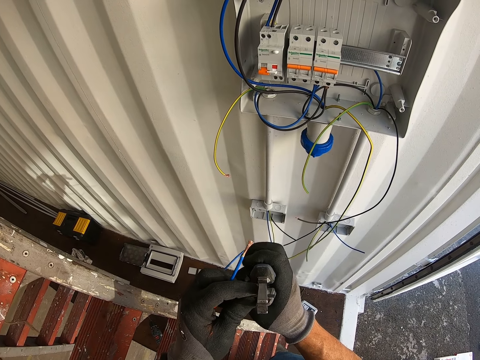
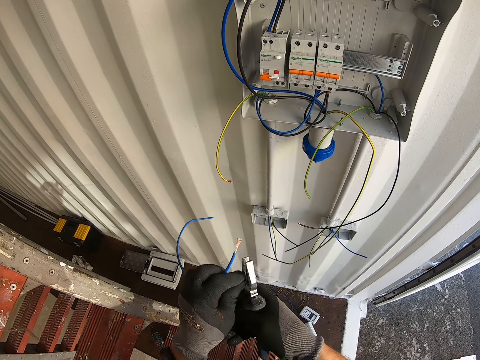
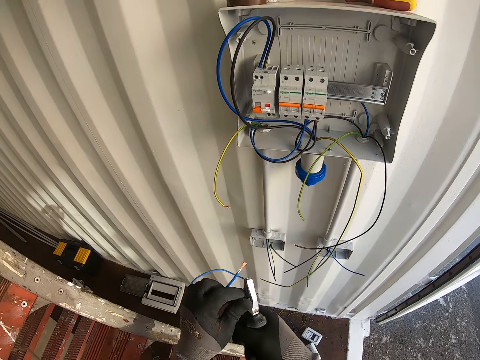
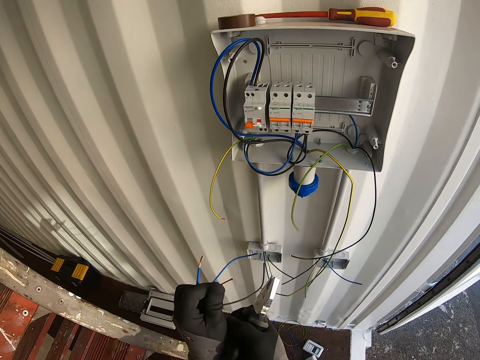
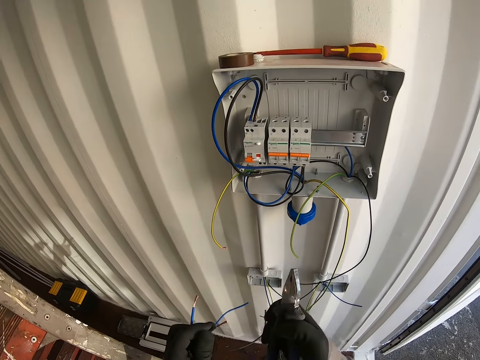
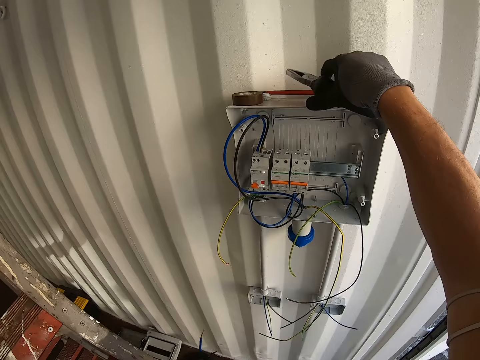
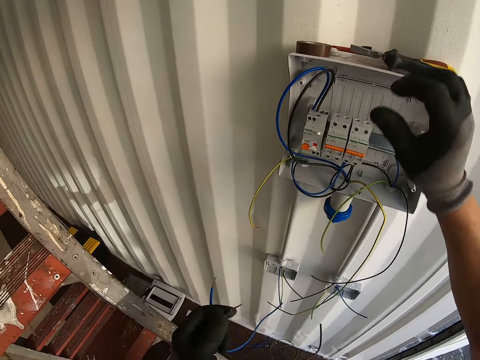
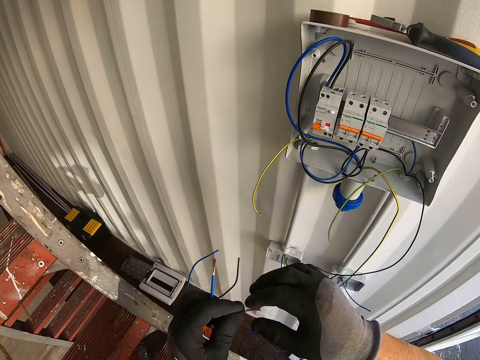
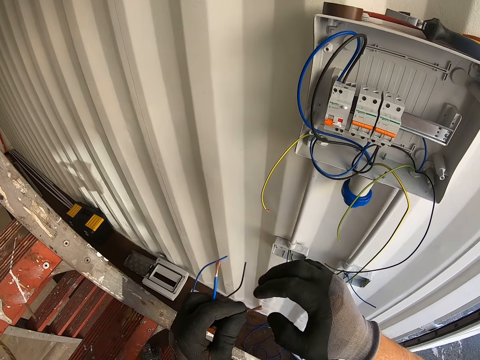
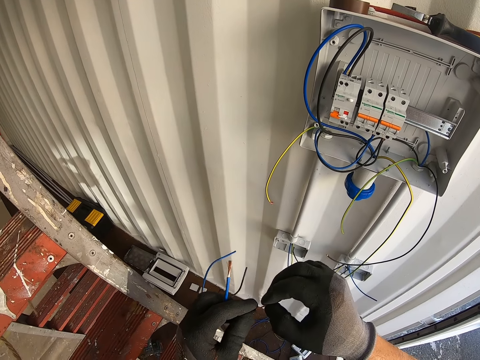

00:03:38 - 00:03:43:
The camera wearer puts the pliers on the panel box. They fold the wire.

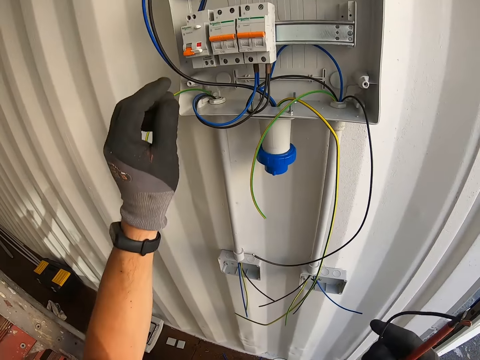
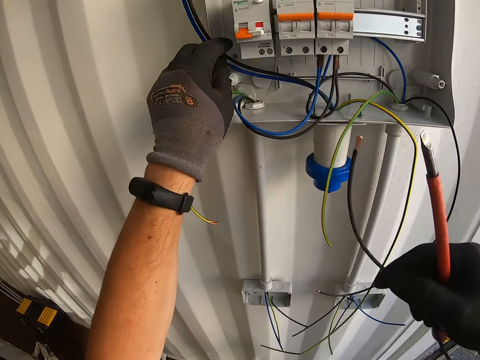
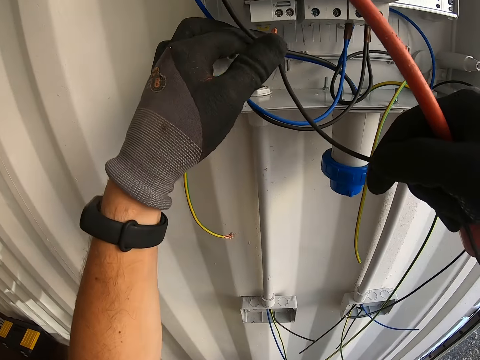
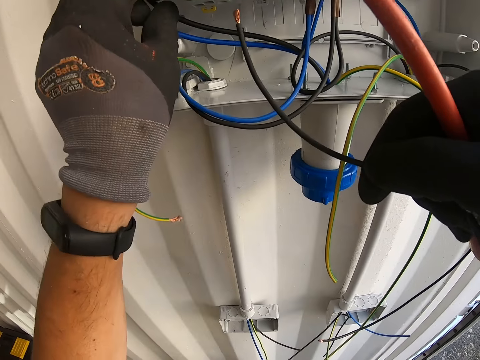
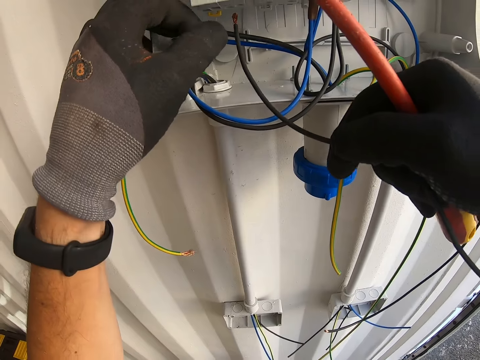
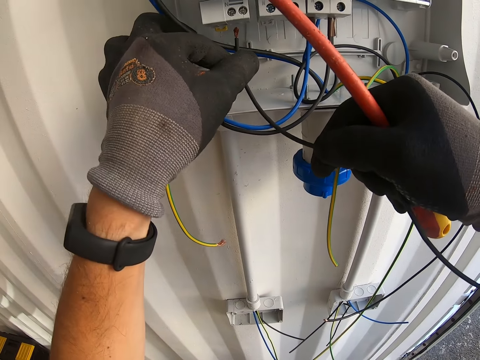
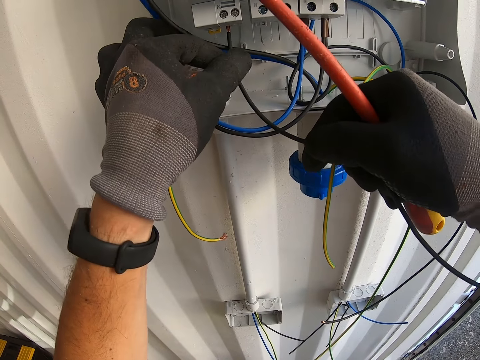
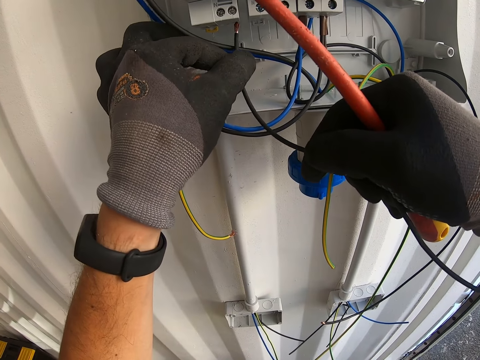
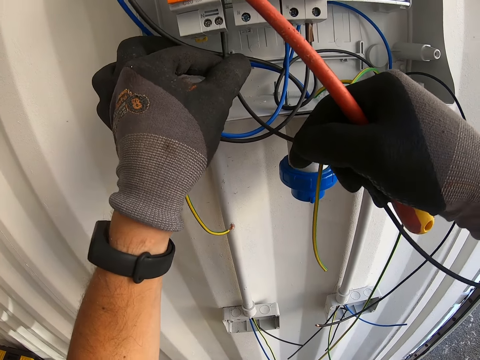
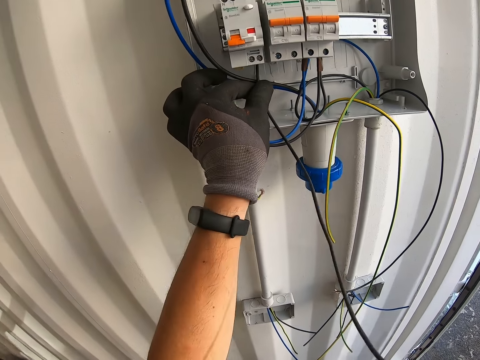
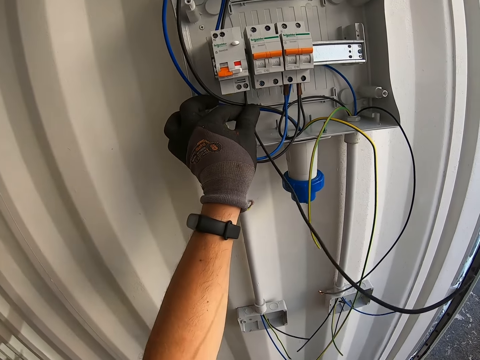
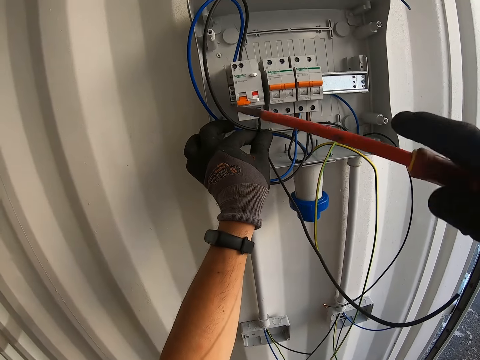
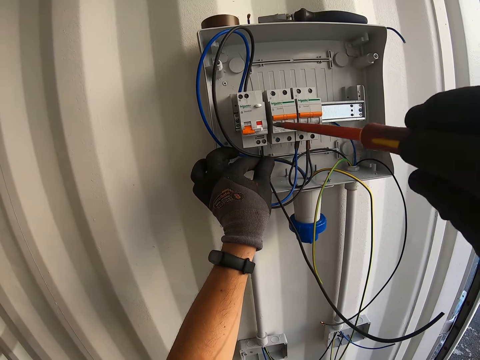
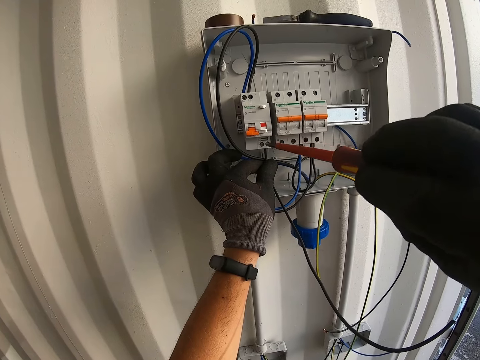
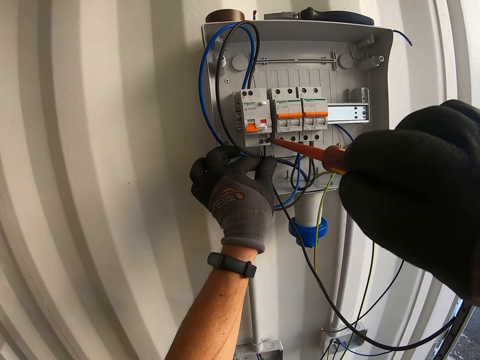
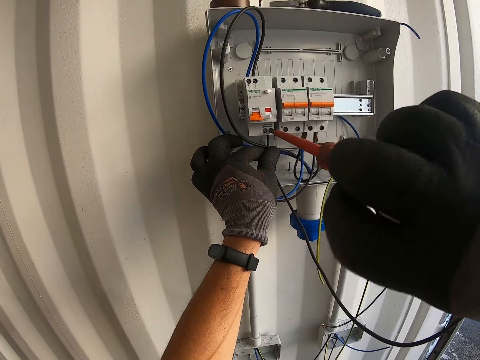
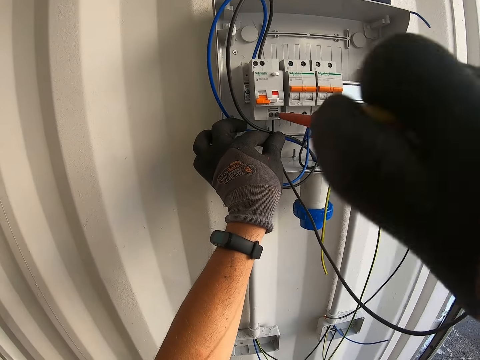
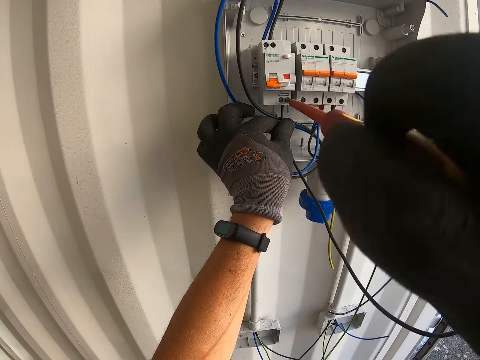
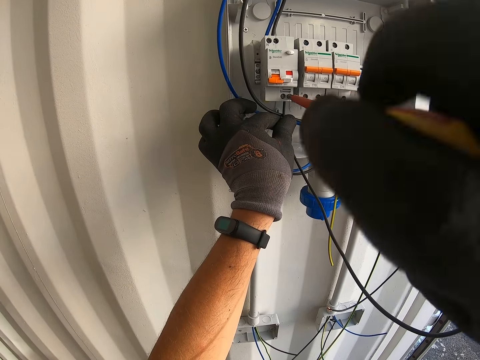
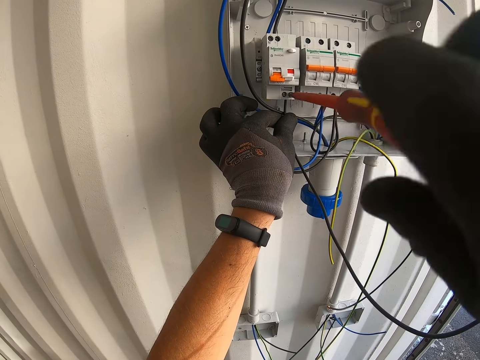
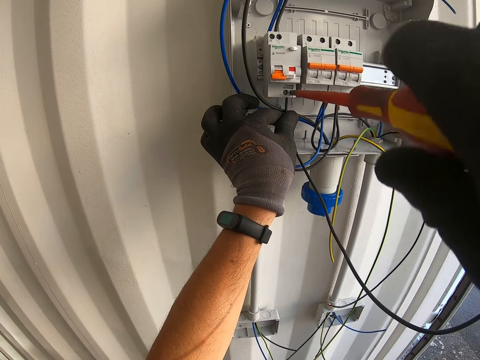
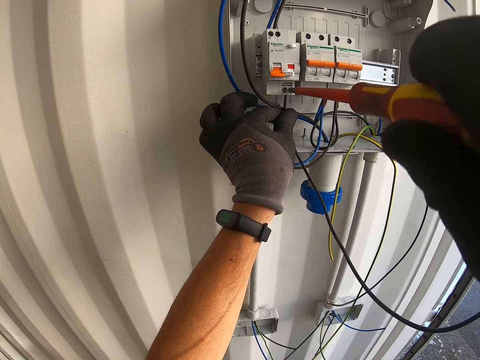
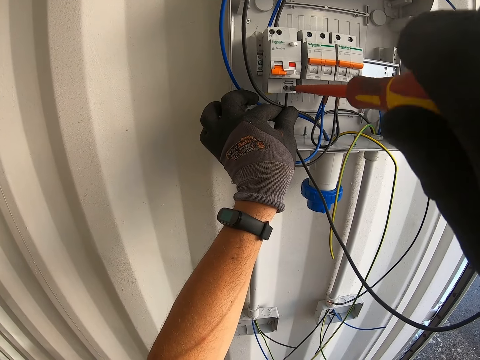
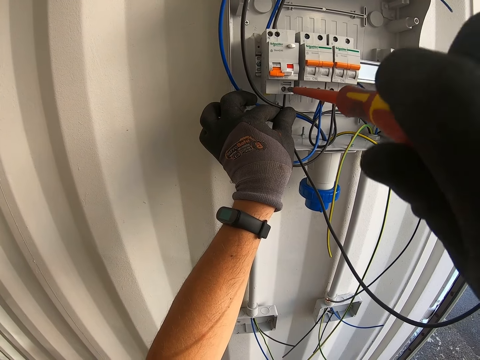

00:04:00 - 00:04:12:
The camera wearer plugs the wire in the power cutout. They fix the cables in the socket with a screwdriver. They tighten the screws.

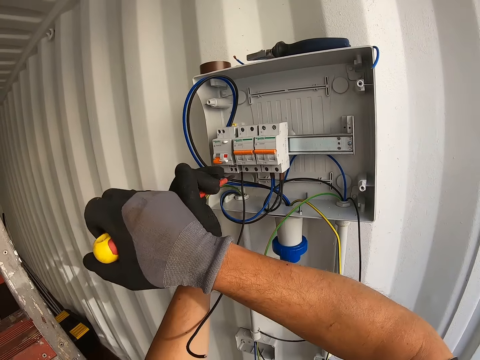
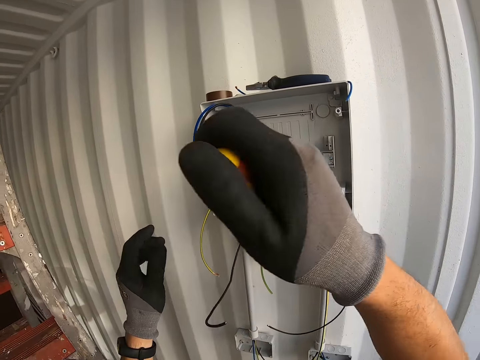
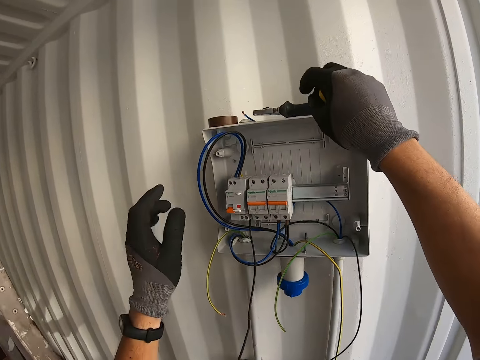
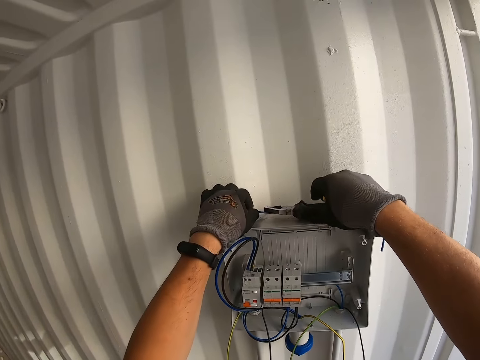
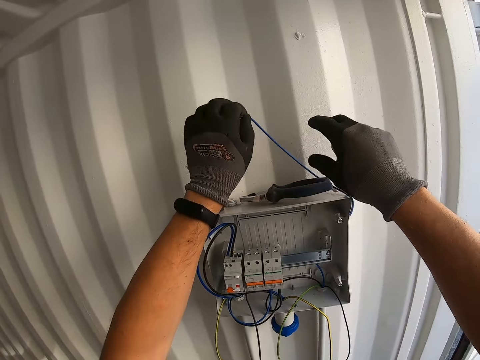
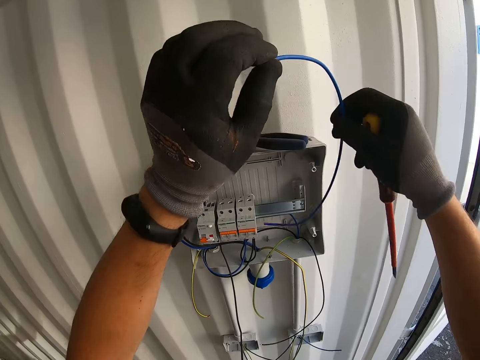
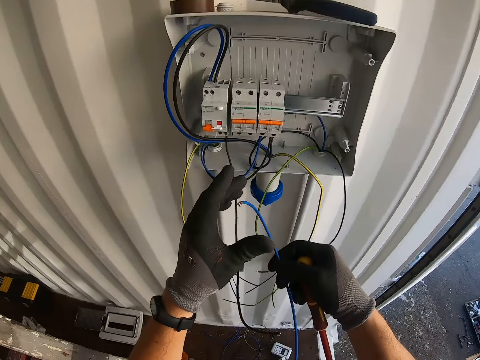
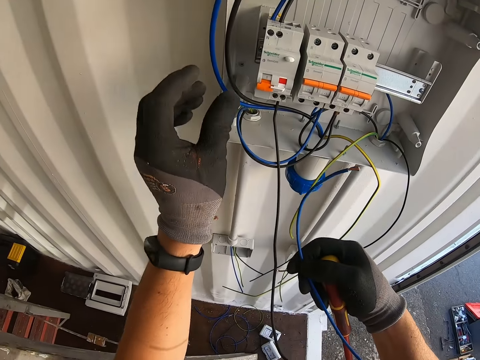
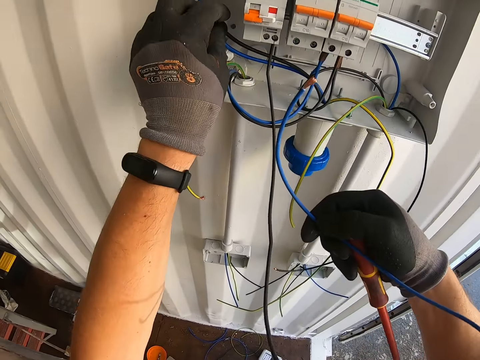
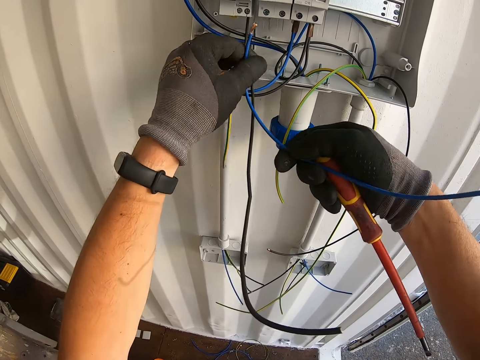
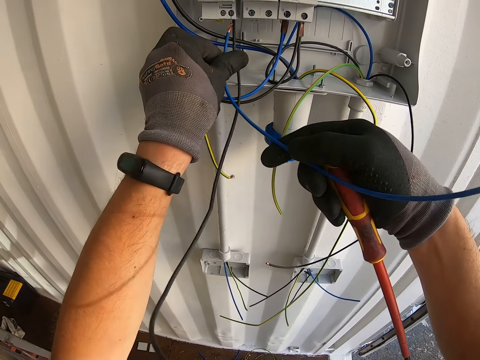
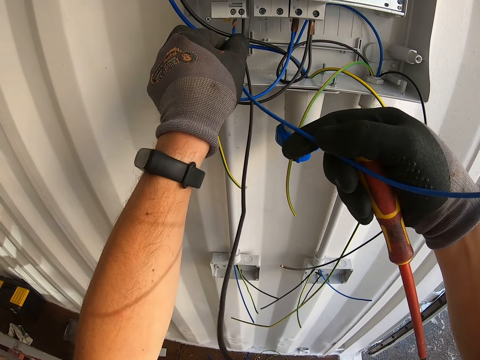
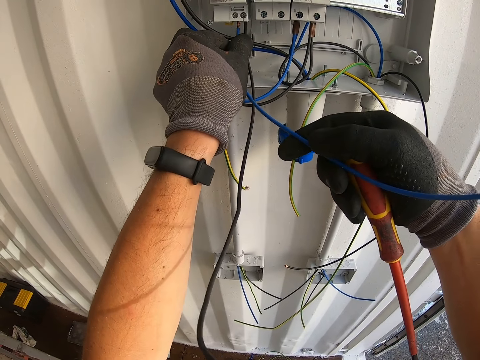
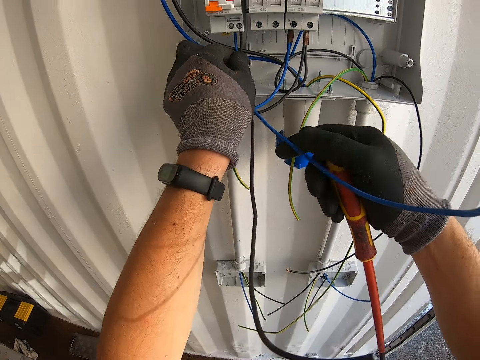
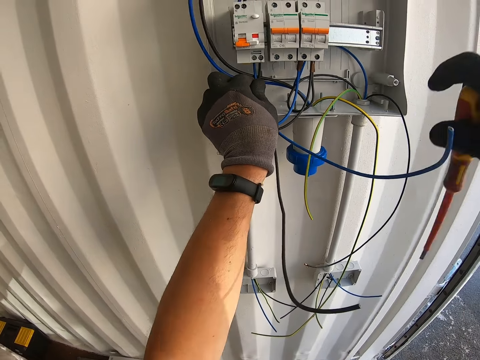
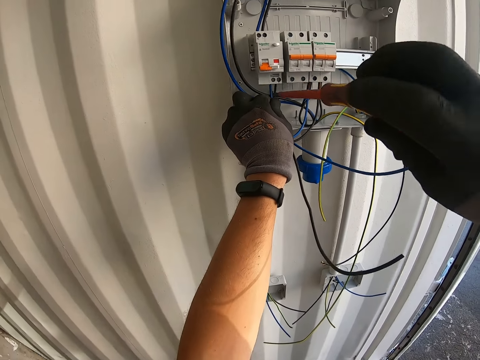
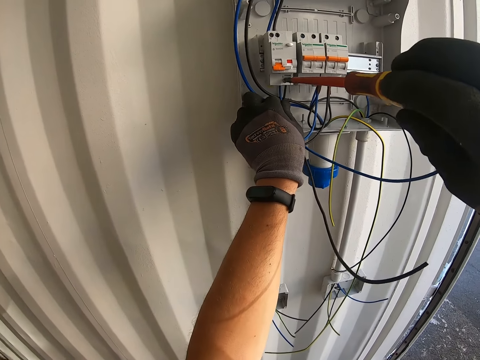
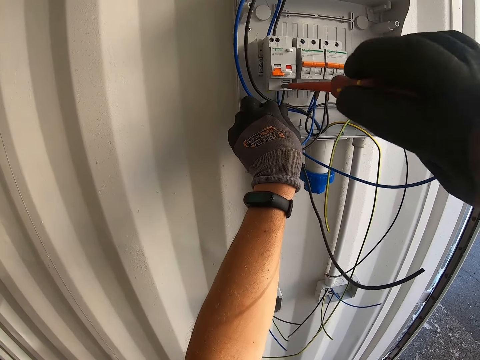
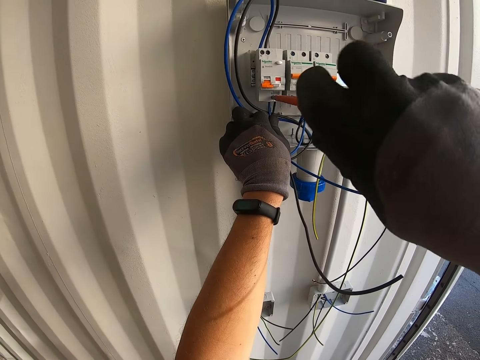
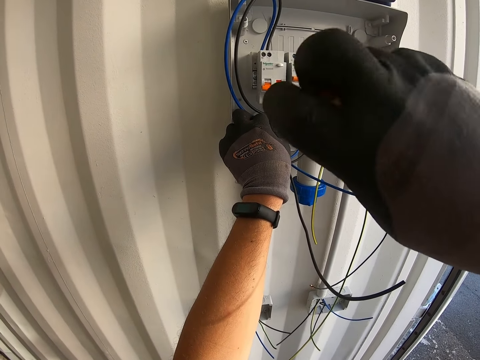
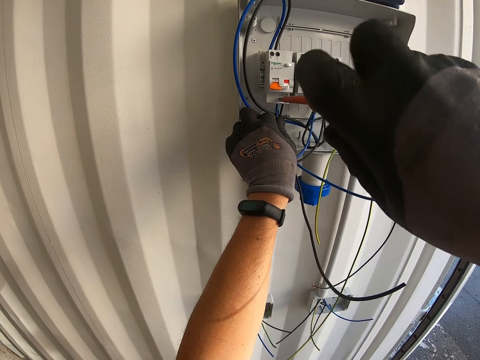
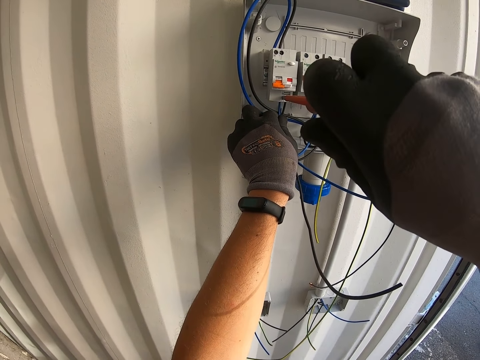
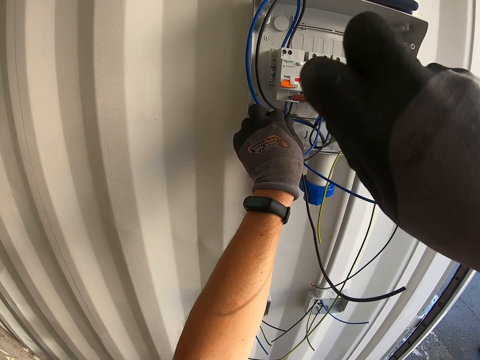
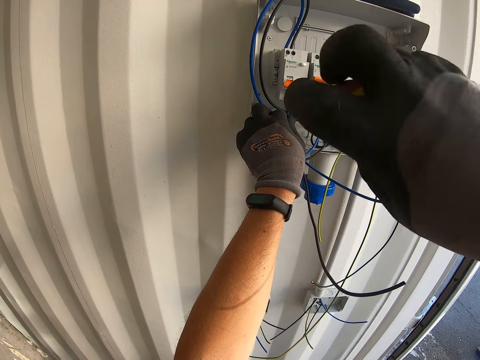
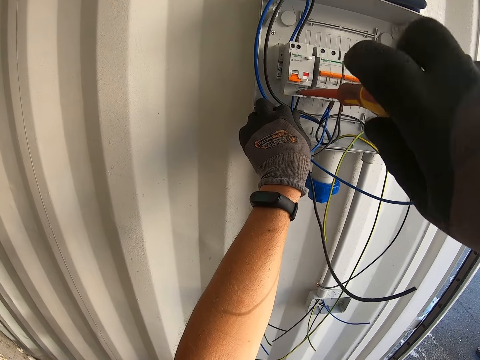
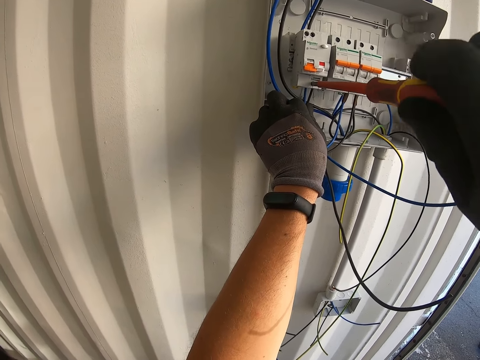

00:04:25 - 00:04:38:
The camera wearer picks the wire. They plug the wire in the power cutout. They tighten the screws.
